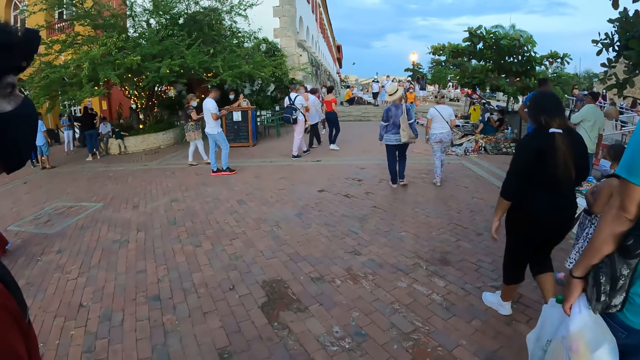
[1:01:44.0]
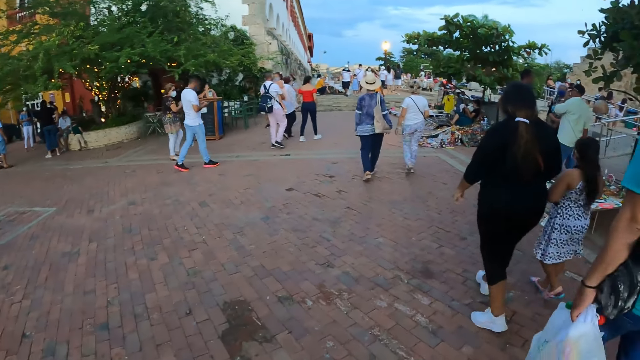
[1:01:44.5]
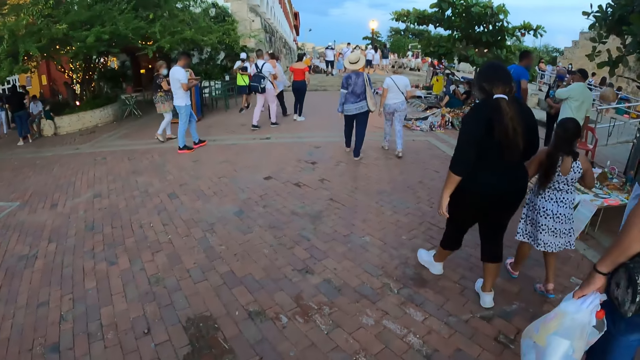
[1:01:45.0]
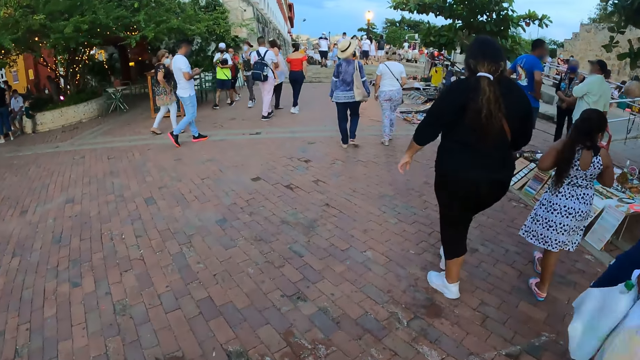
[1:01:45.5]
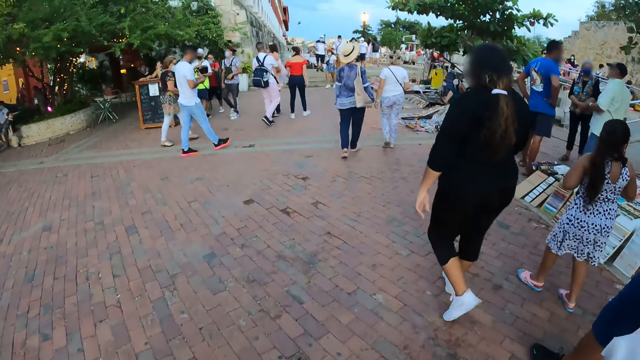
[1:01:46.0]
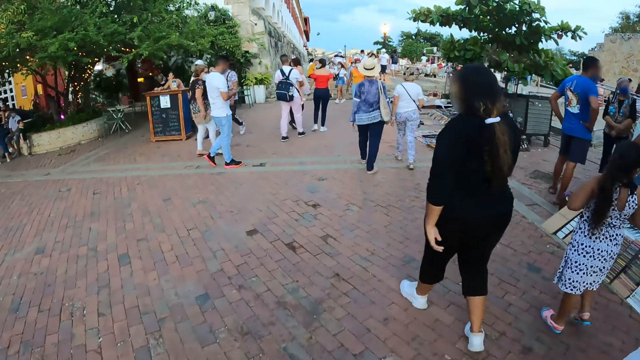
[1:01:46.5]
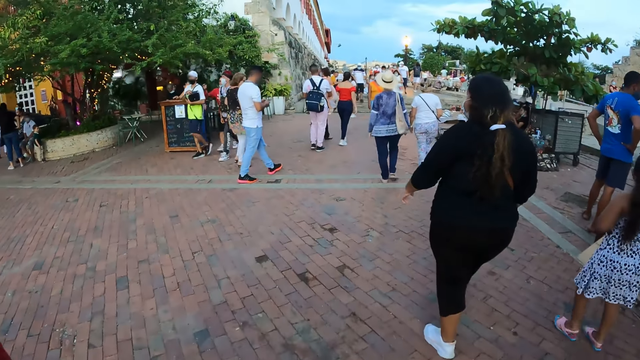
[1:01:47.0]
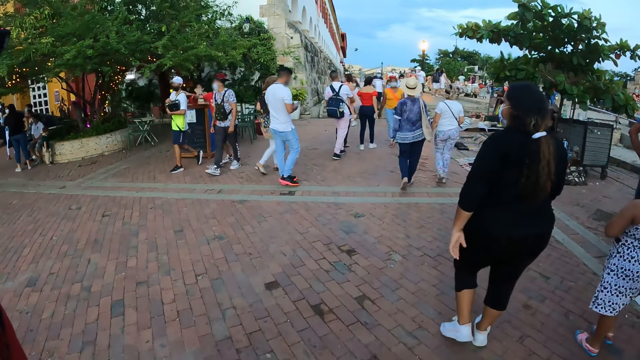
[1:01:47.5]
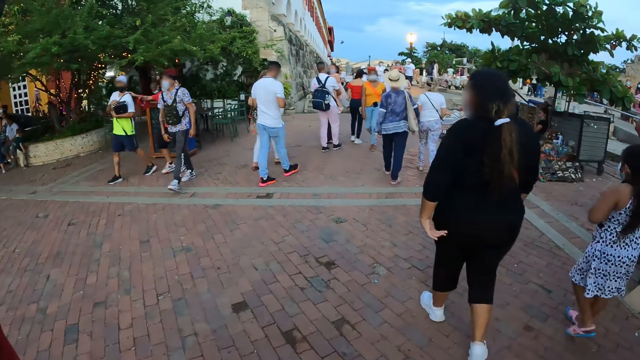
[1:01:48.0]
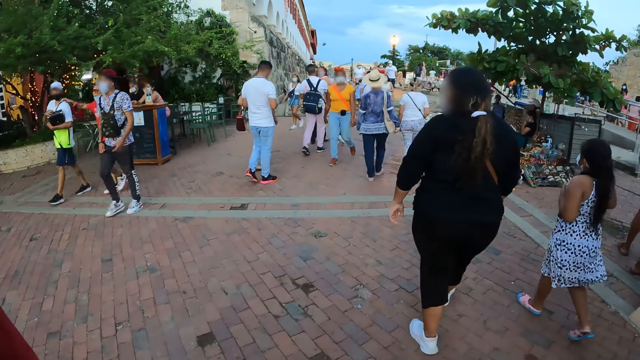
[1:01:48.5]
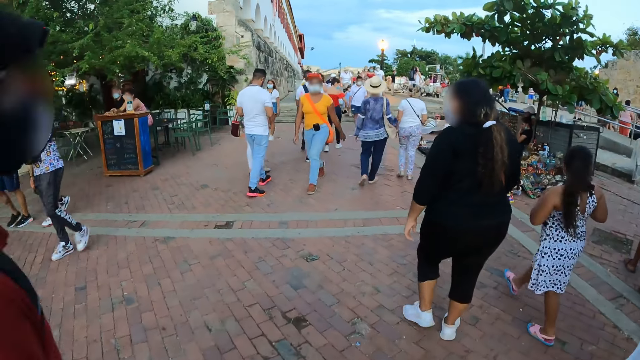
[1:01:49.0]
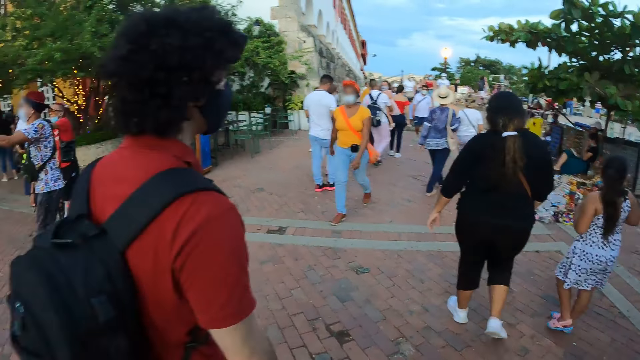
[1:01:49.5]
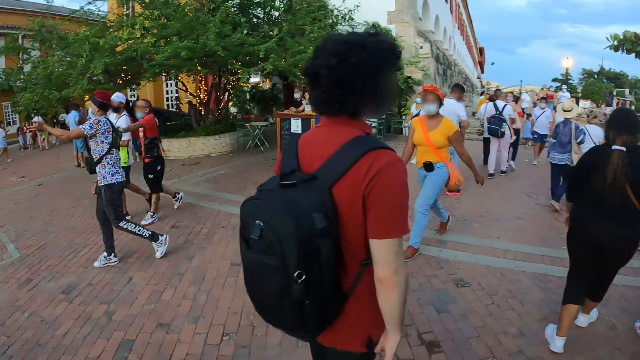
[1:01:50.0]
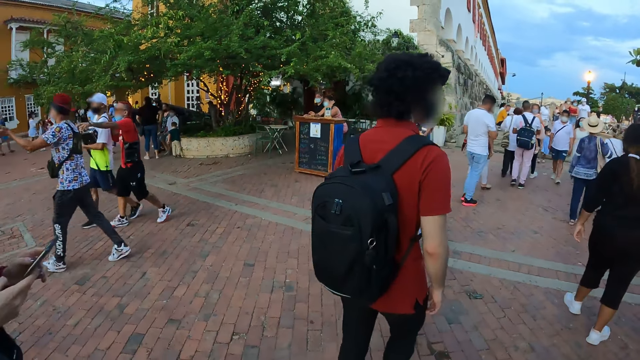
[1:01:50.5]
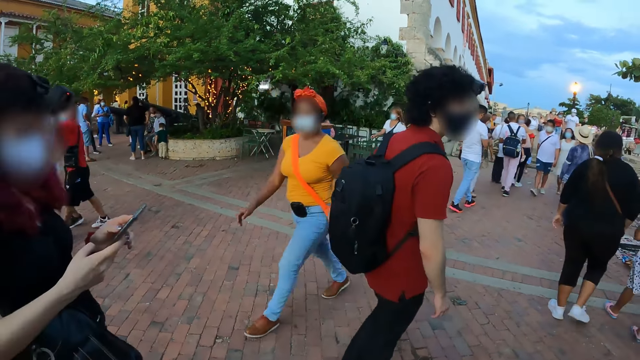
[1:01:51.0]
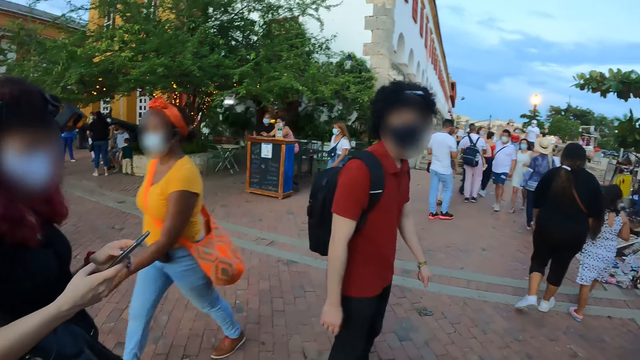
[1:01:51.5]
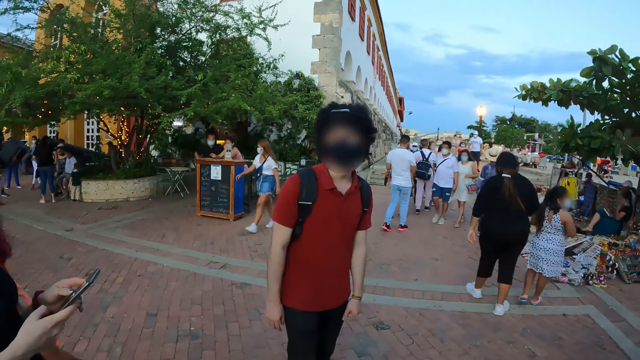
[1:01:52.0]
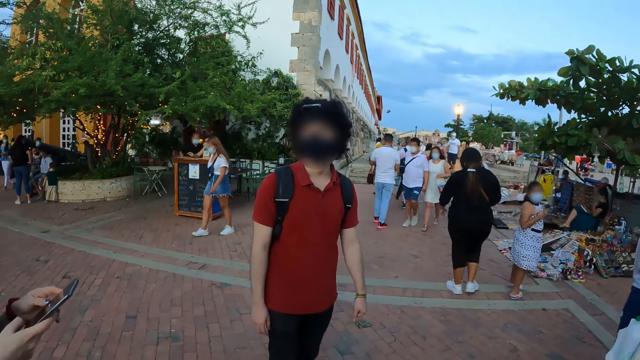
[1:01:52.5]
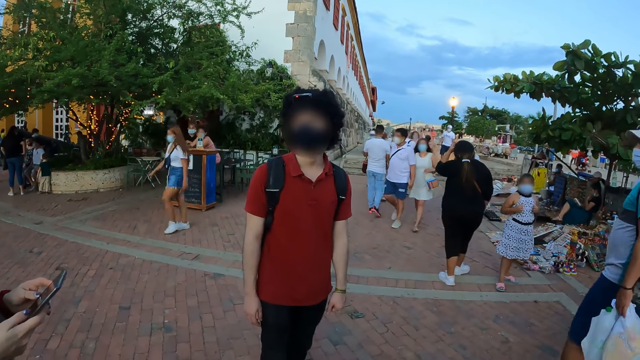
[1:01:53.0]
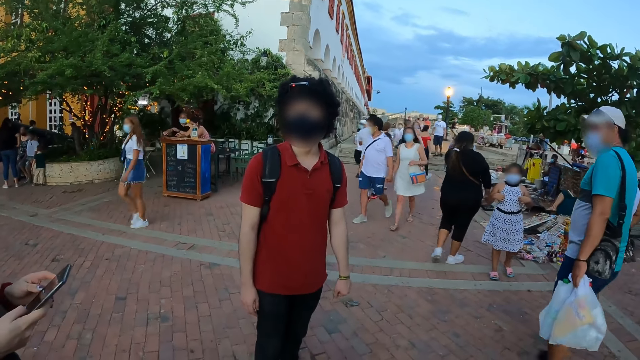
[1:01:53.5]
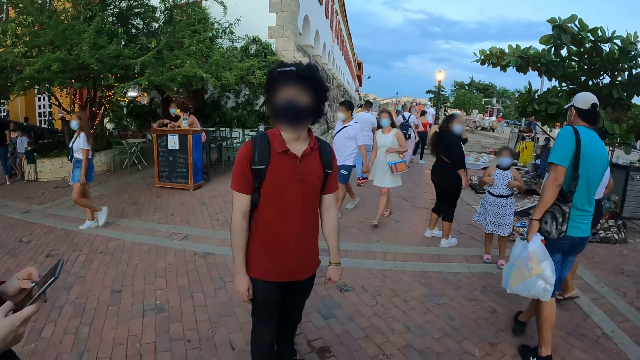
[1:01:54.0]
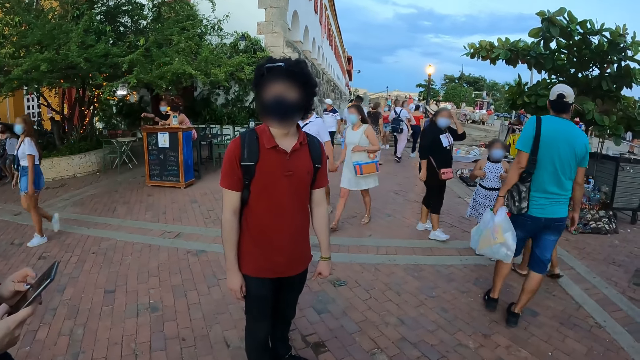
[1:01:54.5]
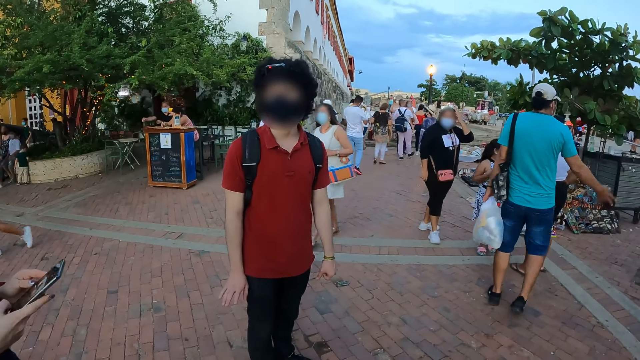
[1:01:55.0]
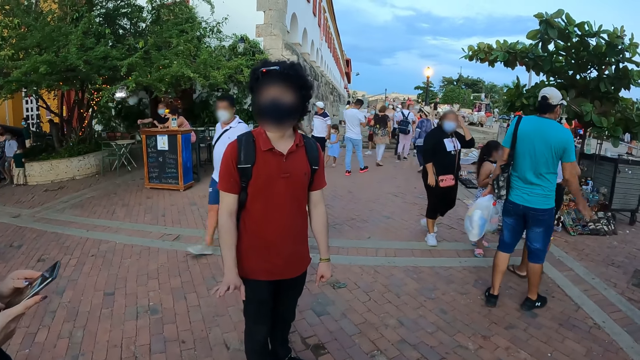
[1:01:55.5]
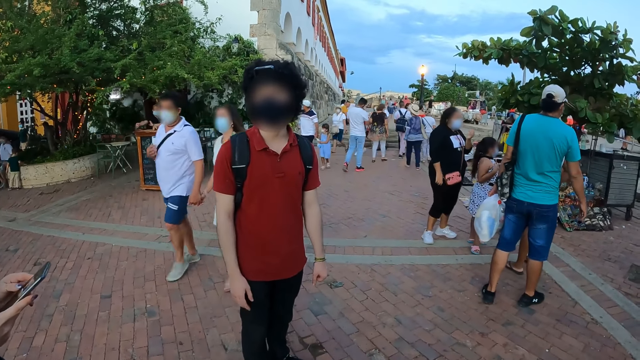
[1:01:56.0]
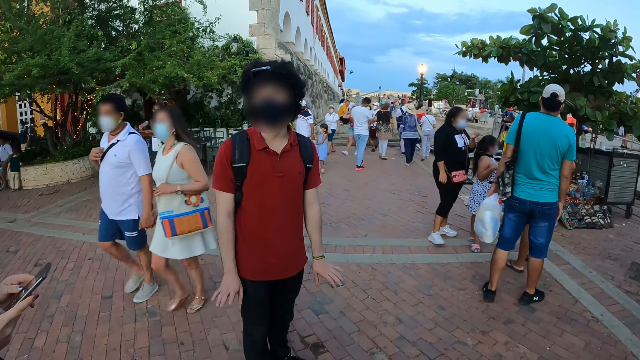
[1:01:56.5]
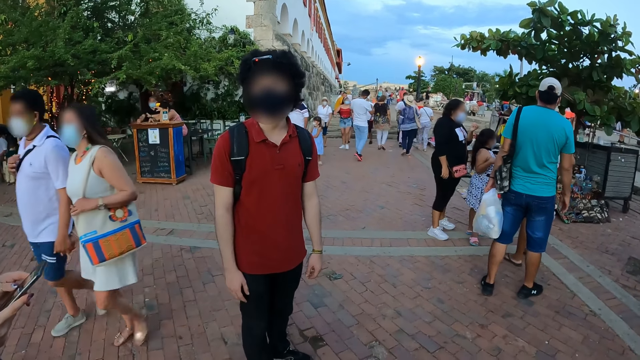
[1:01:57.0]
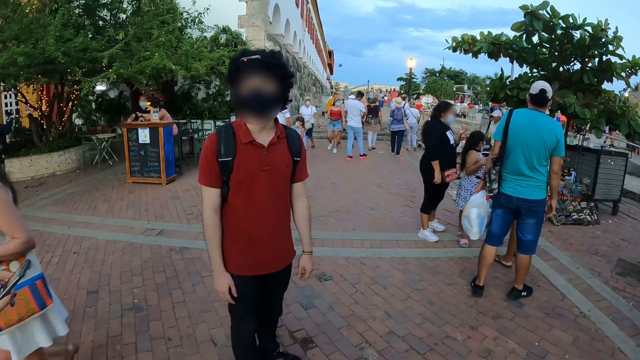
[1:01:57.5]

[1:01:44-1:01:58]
A lady operates a phone. The lady holds the phone with both hands. The camera wearer interacts with a man.

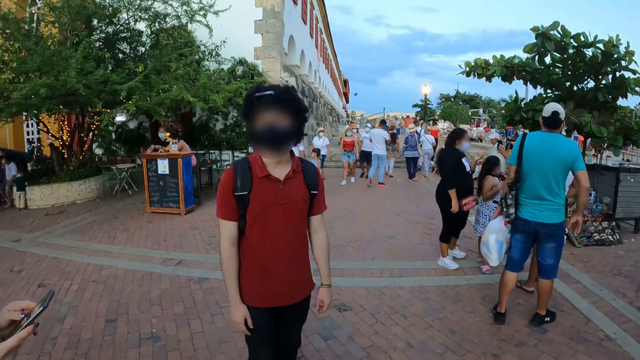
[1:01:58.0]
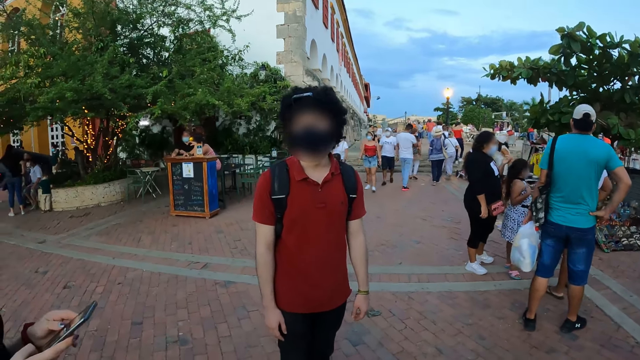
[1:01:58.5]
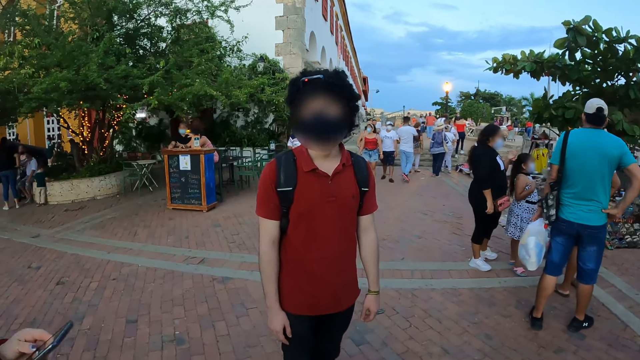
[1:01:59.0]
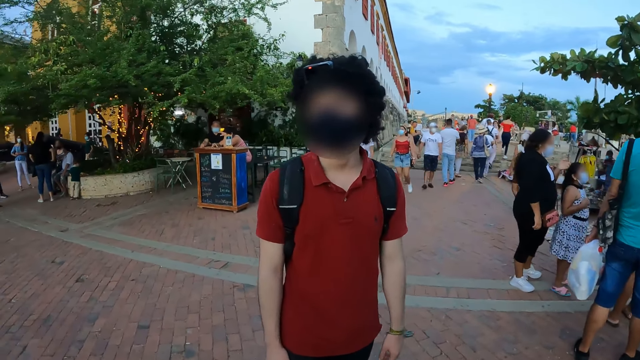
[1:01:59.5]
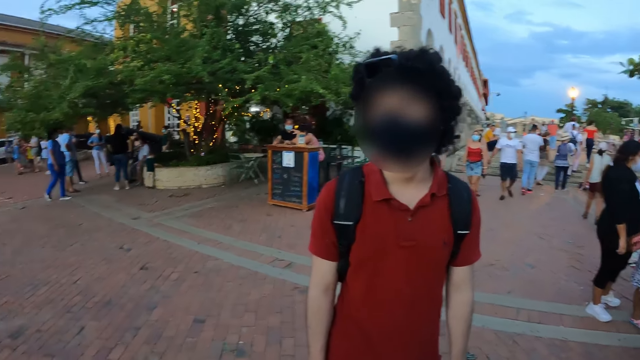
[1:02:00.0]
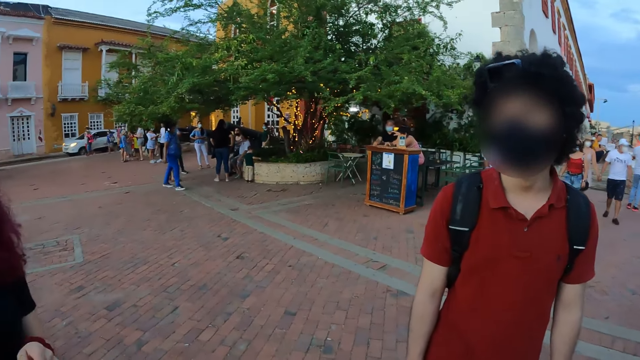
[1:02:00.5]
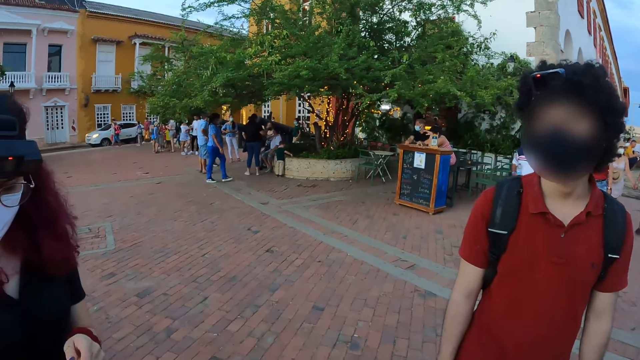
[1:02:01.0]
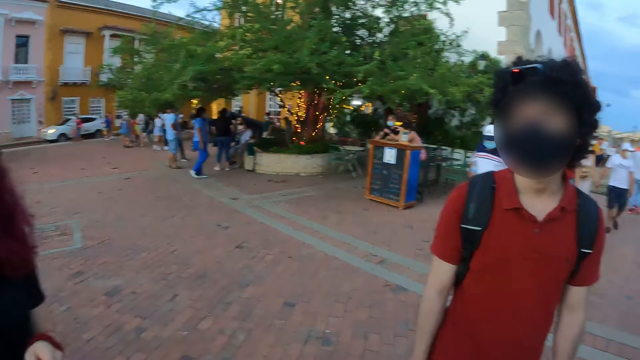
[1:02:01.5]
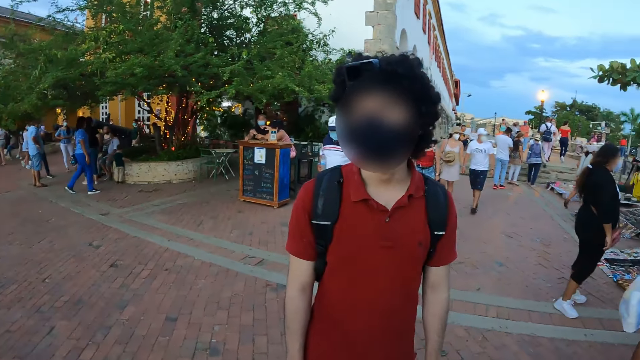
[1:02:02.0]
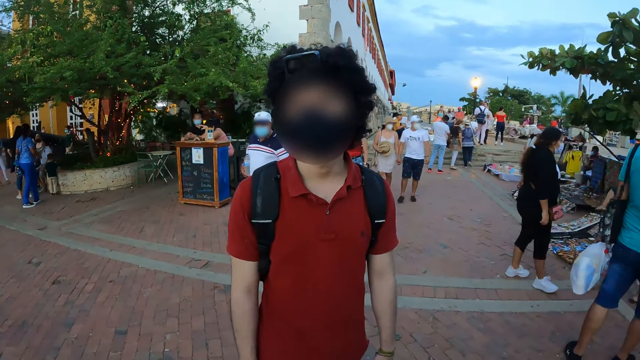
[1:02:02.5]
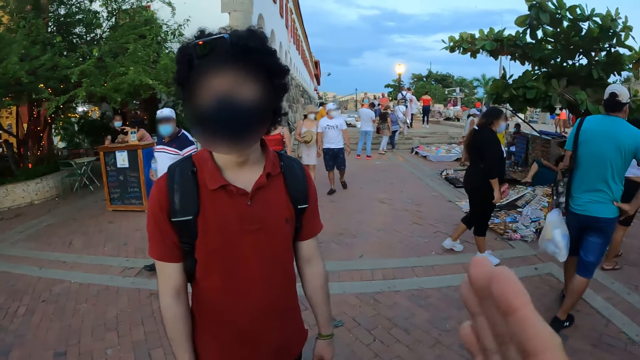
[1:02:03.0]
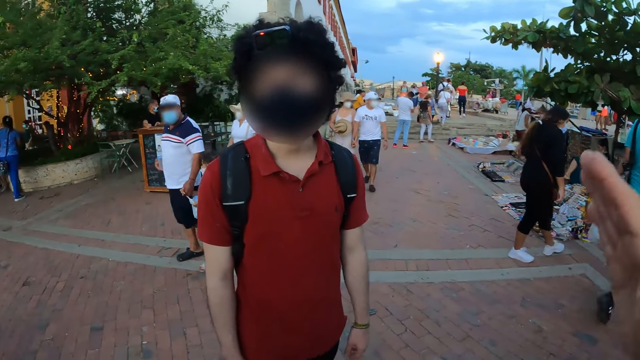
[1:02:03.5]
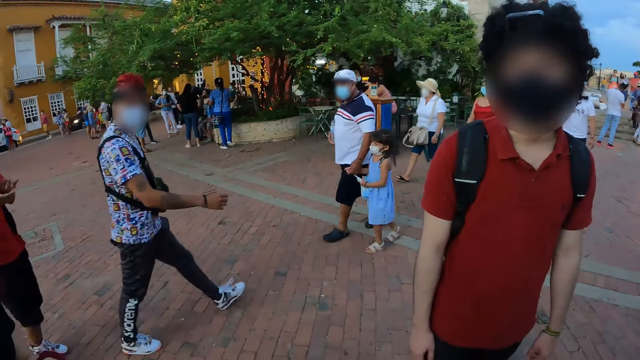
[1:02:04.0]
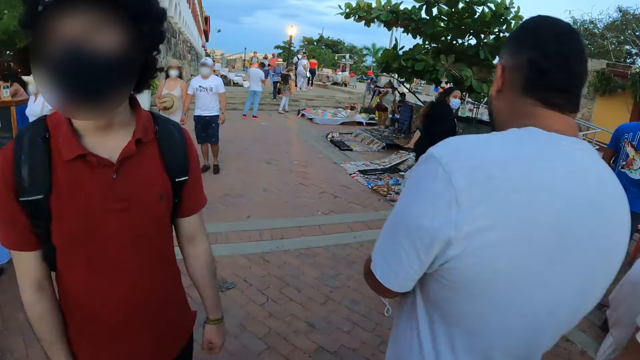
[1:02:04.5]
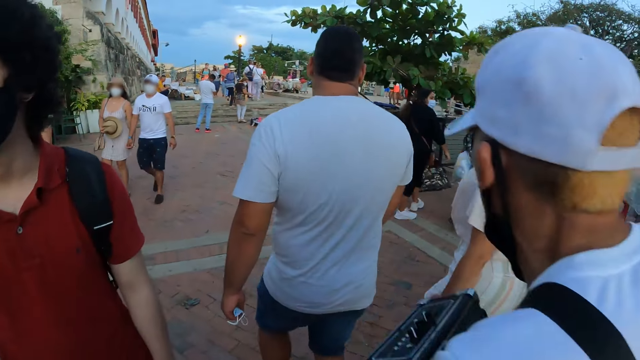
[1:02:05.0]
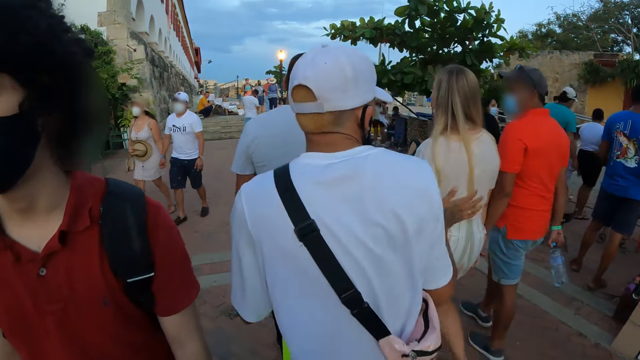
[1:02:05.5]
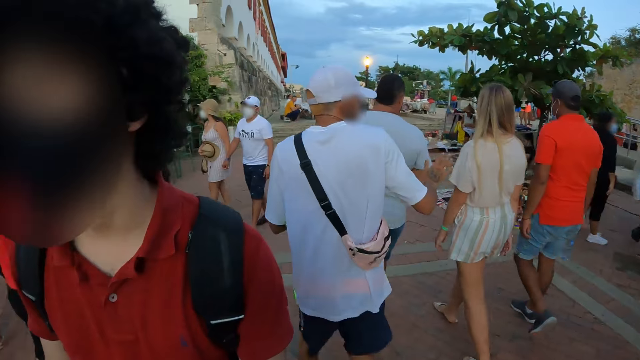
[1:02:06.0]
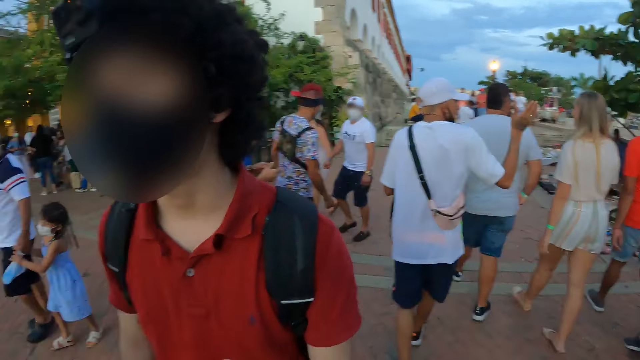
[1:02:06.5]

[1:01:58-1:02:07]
The camera wearer interacts with the man and the woman.
